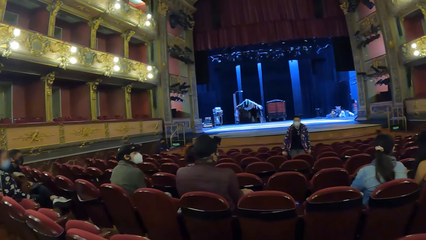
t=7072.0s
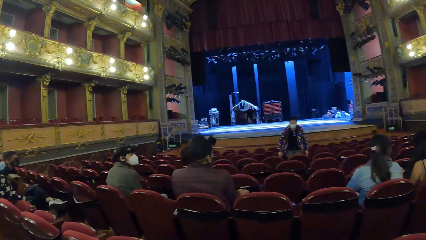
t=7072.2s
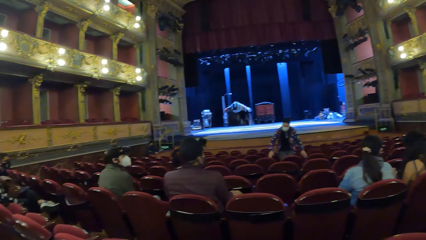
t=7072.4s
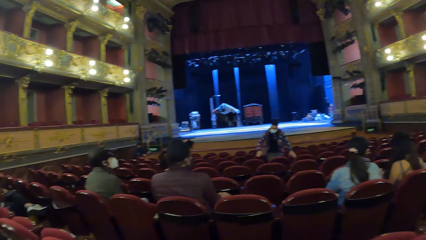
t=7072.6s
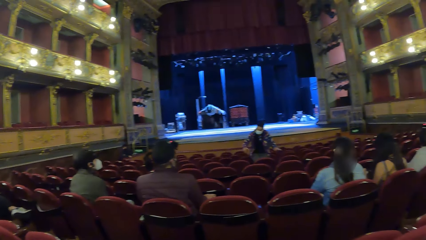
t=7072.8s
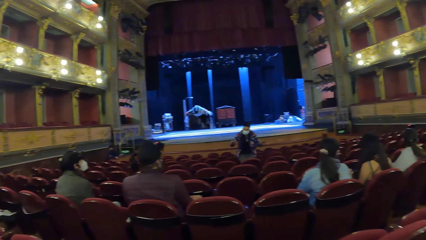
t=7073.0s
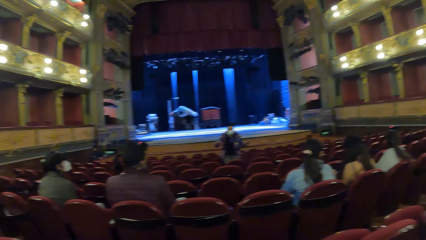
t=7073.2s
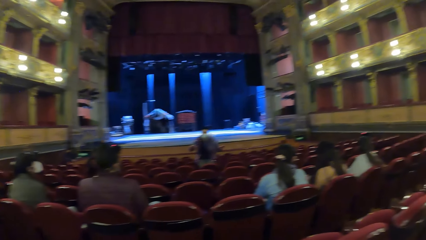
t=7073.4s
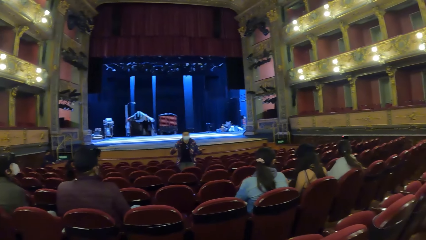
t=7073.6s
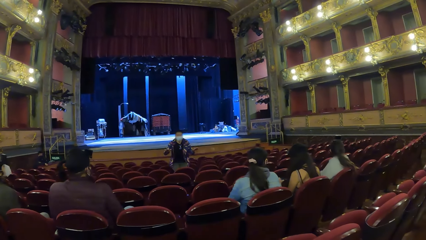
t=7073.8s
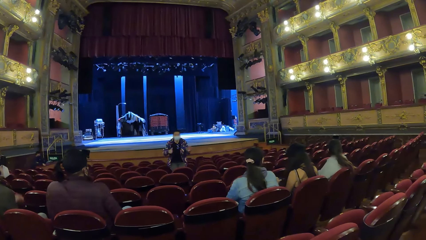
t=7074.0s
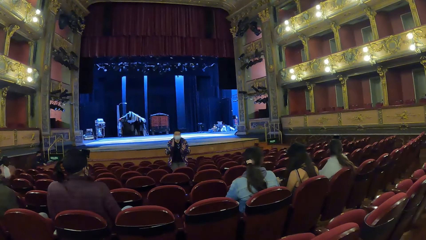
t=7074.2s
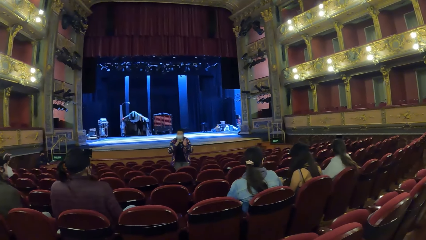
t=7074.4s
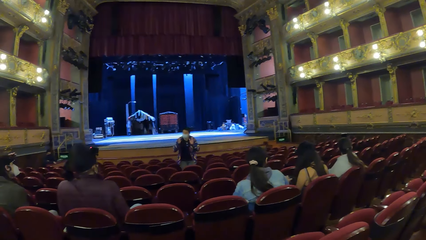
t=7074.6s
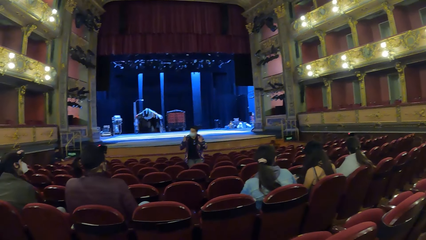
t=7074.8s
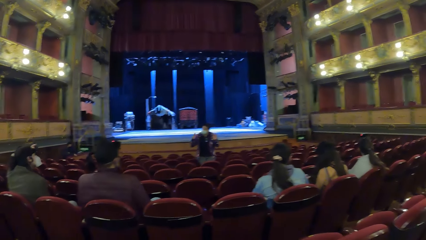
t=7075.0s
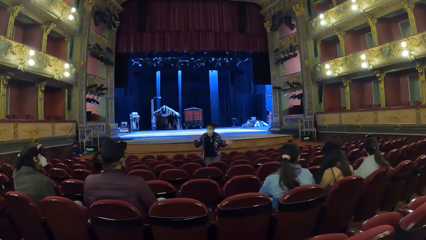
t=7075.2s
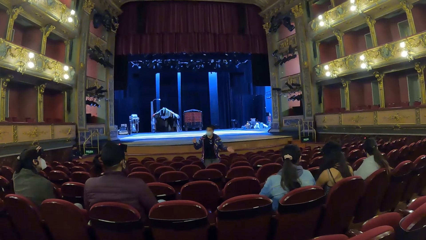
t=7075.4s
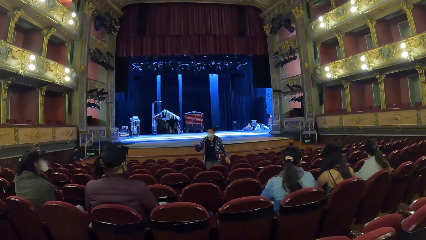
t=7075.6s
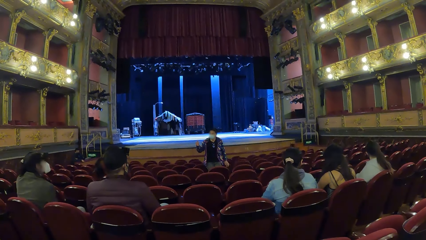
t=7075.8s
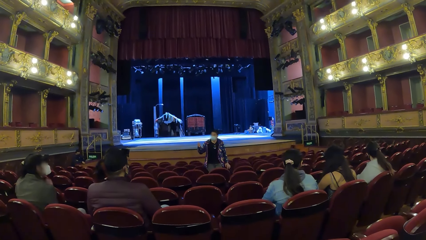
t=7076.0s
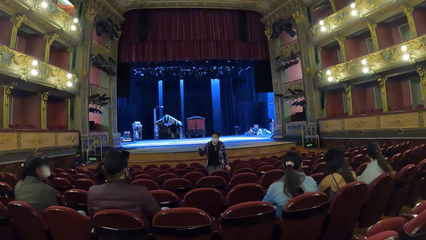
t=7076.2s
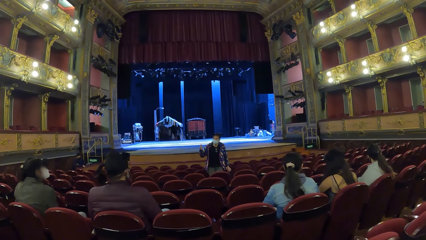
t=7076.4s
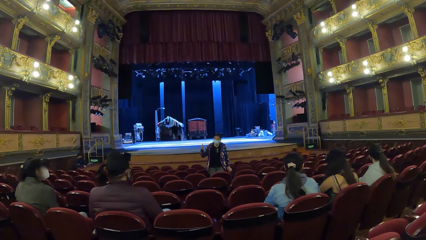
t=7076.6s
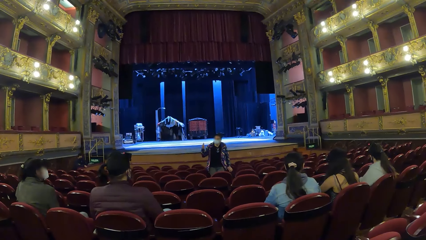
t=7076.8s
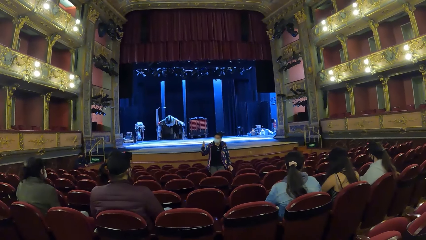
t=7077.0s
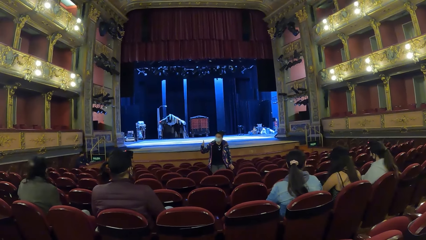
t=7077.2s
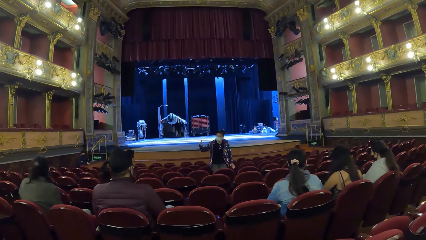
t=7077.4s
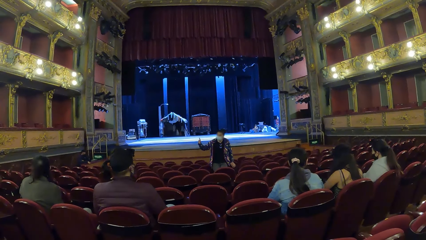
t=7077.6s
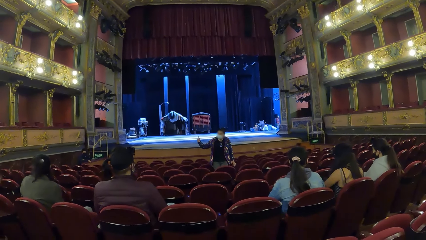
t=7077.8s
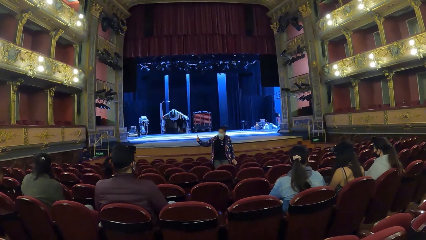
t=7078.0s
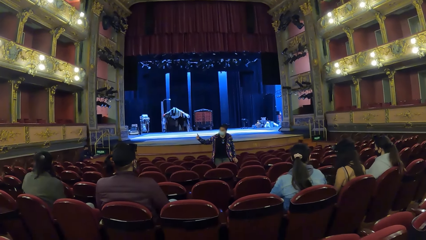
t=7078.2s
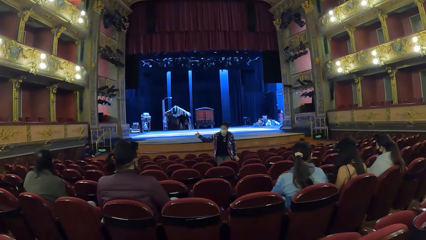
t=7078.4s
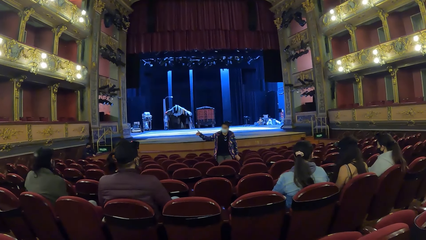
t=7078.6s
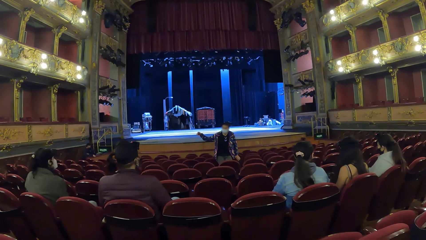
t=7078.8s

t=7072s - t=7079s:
A man adjusts a head-strap camera on his head with his left hand.

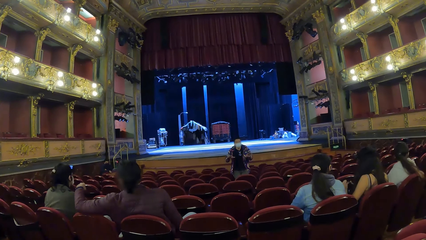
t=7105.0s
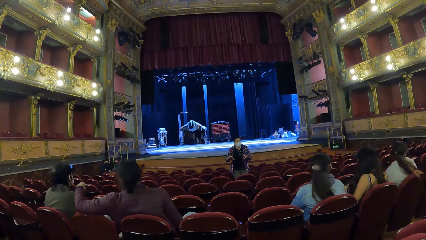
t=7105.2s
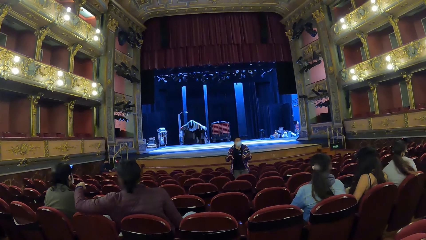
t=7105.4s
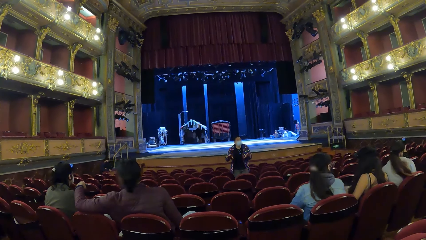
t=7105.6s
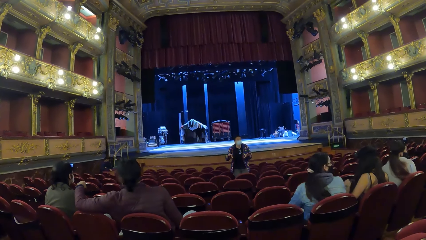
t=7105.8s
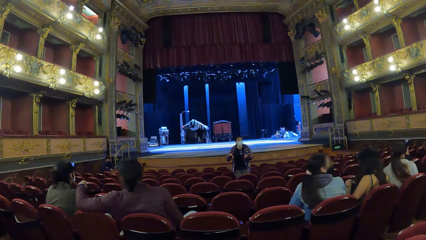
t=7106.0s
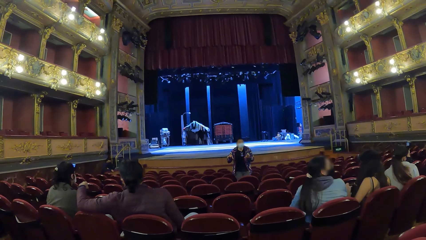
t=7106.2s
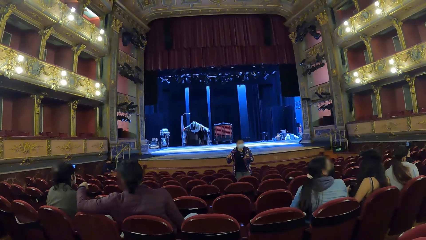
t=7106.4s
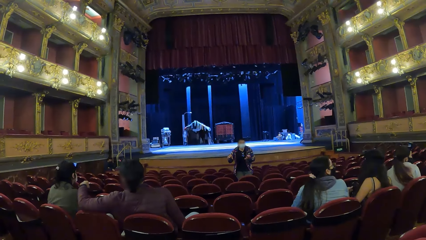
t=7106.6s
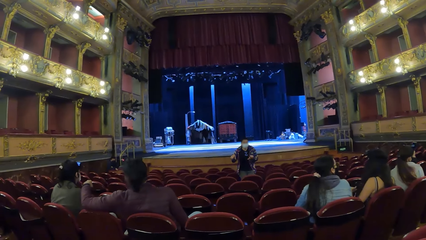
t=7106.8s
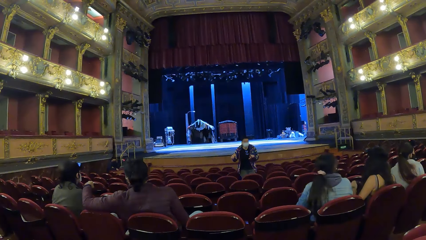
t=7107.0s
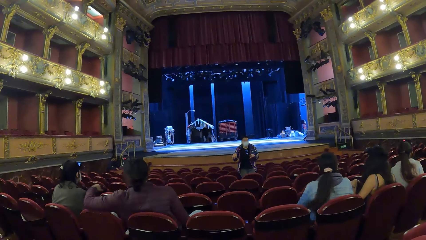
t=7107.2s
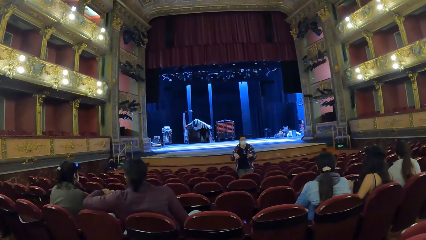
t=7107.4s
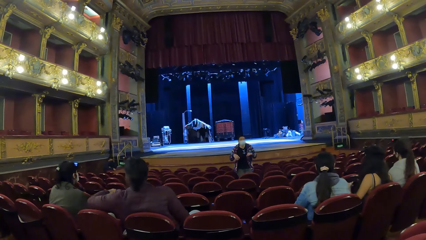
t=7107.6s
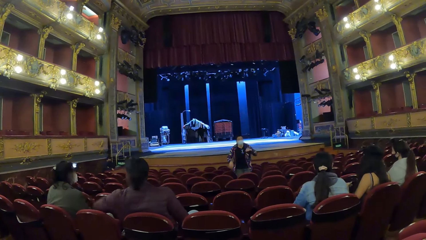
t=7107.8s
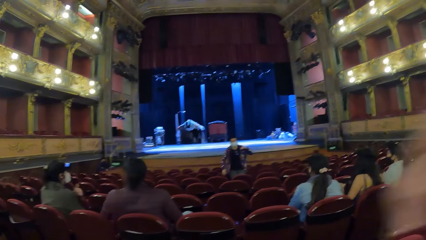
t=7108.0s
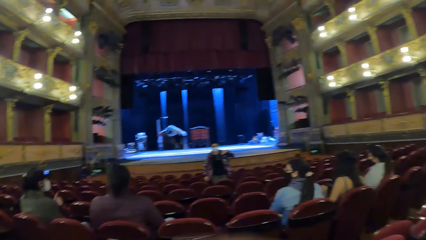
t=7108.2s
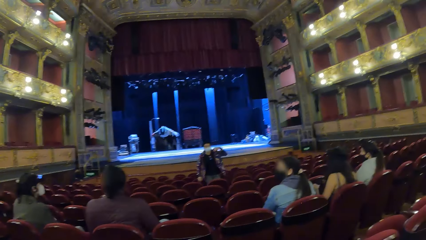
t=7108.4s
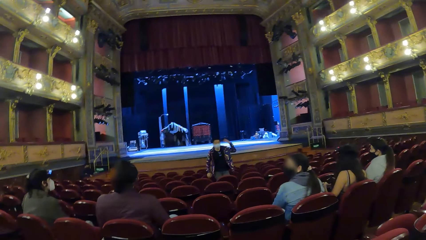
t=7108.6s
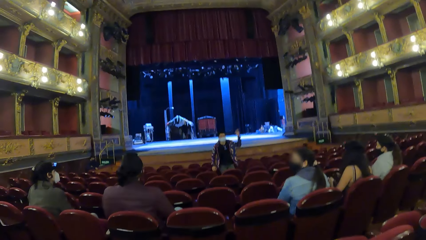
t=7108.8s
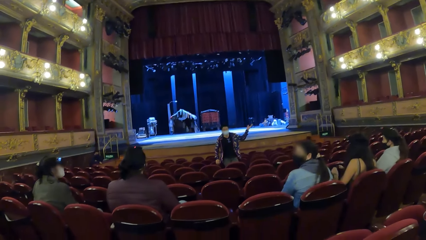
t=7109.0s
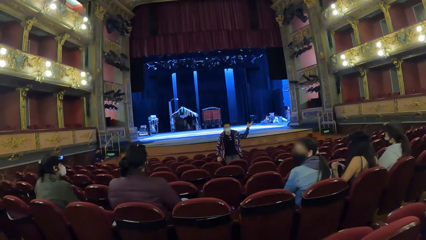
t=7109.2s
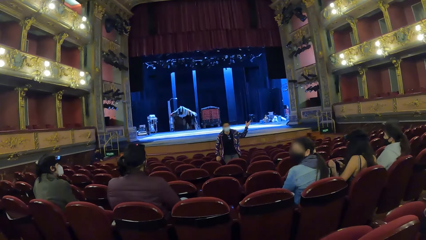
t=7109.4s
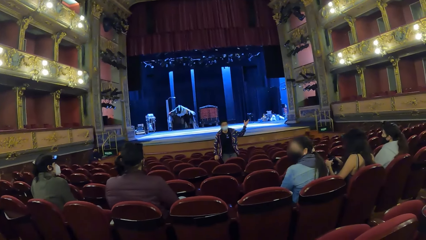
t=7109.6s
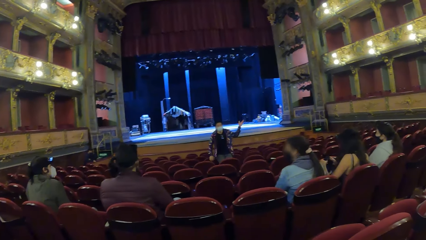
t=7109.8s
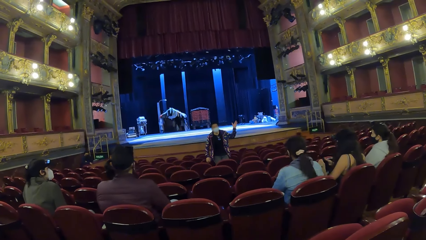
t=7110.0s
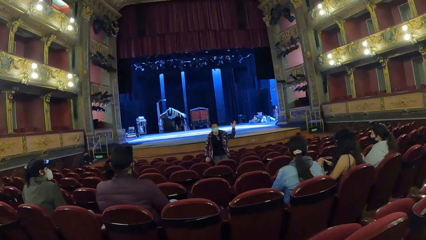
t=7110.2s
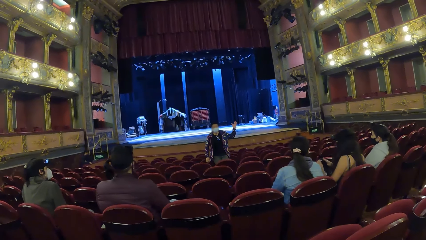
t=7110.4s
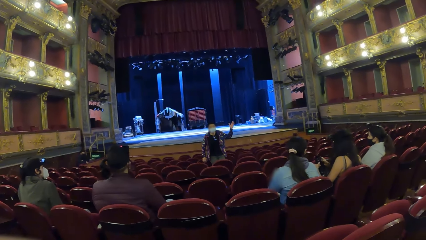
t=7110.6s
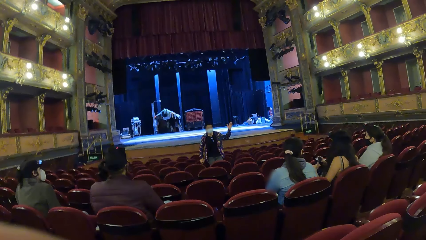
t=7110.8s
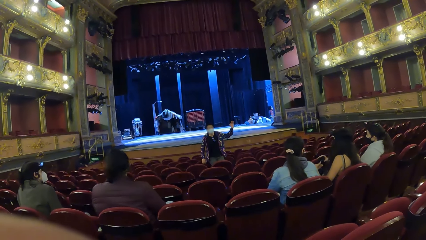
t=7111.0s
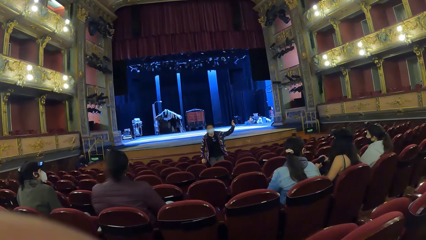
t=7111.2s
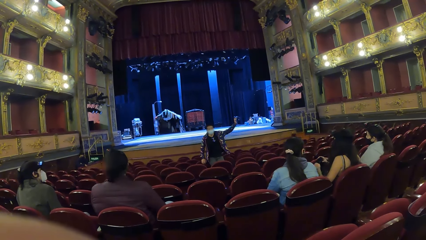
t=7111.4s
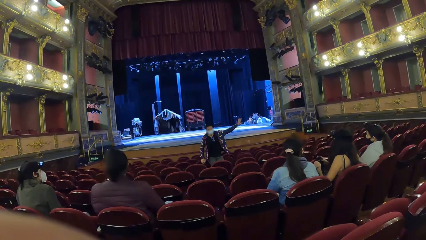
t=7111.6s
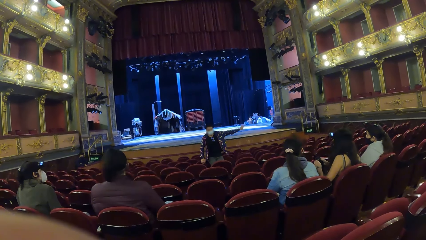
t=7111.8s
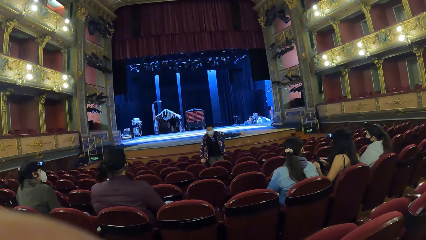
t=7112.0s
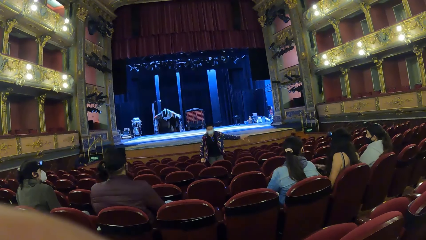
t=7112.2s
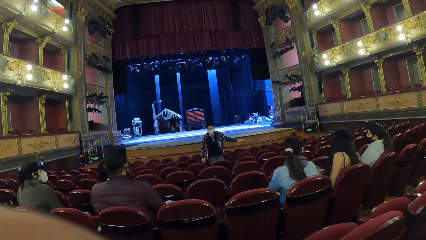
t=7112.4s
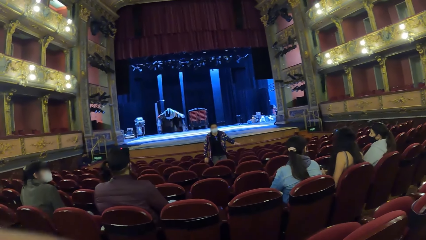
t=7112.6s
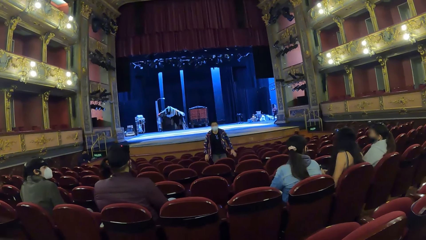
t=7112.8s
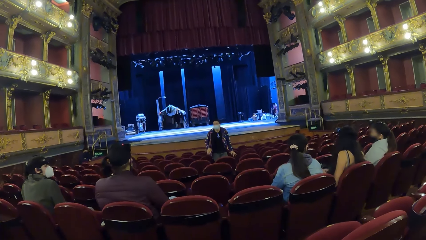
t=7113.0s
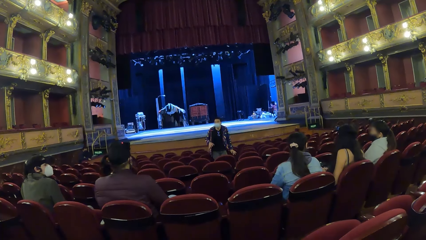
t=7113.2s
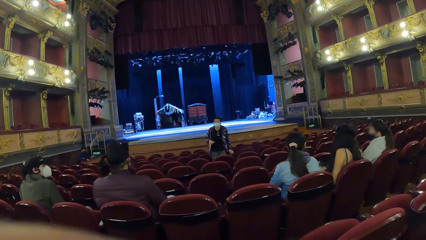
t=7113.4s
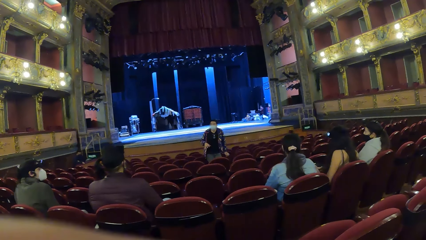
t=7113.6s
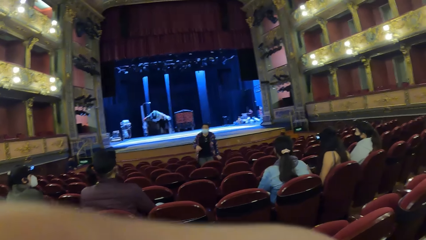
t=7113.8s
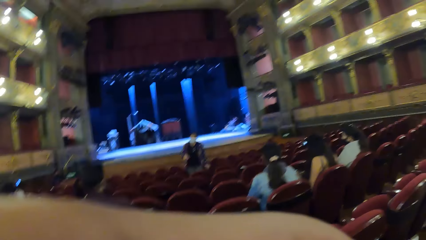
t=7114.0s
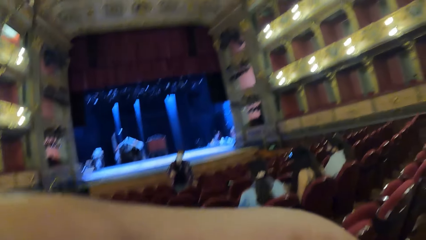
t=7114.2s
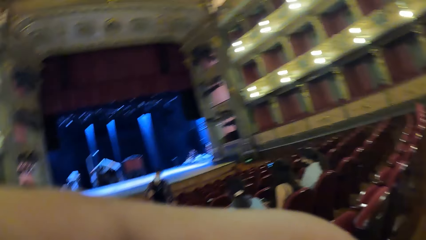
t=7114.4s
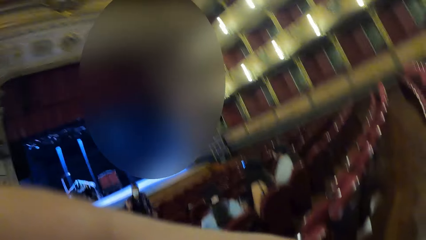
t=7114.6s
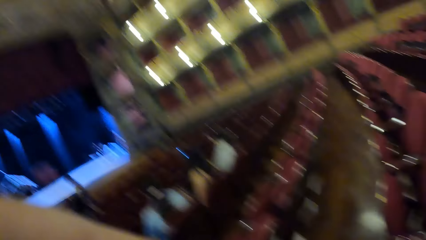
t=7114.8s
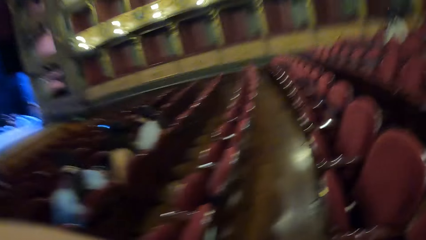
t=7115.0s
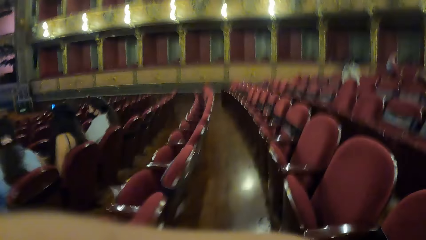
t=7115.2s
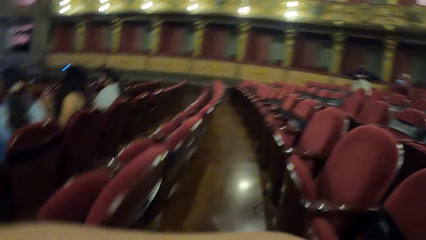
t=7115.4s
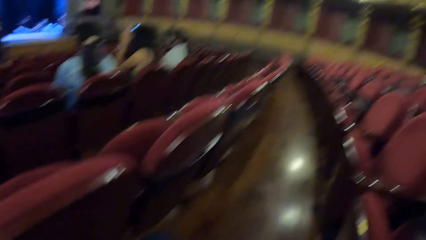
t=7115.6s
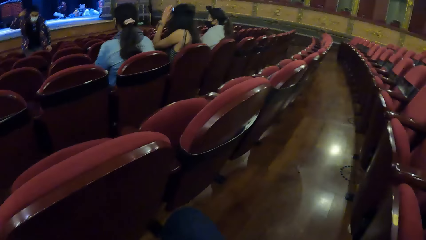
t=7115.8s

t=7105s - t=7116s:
The camera wearer touches his face with his right hand. He moves a hand.
